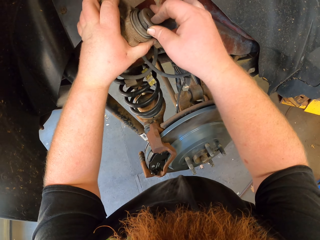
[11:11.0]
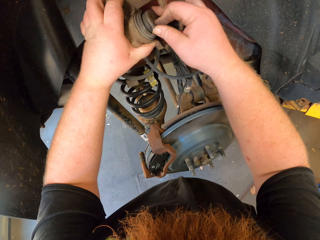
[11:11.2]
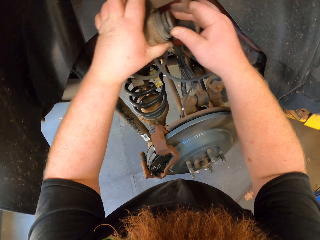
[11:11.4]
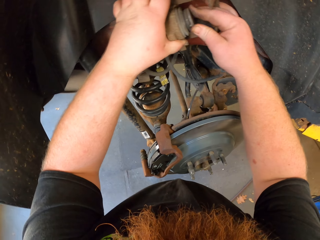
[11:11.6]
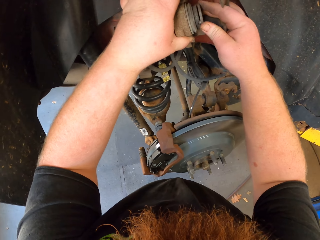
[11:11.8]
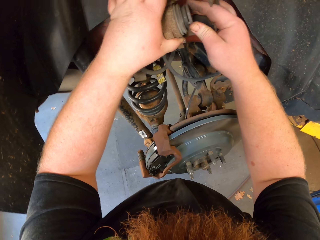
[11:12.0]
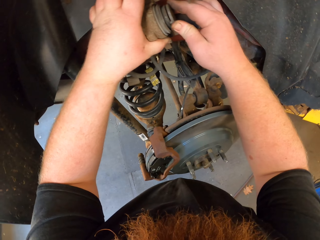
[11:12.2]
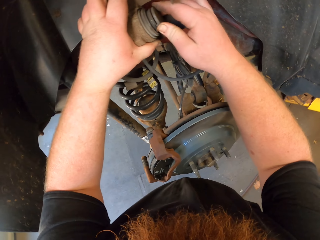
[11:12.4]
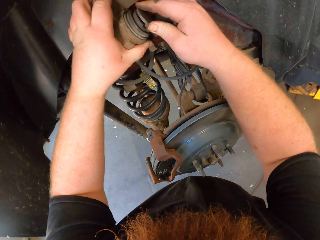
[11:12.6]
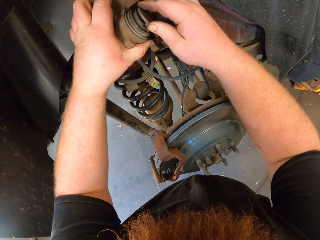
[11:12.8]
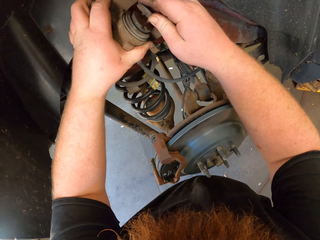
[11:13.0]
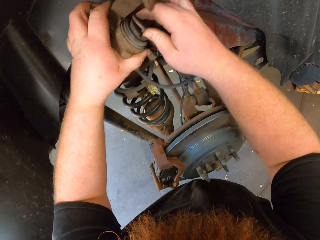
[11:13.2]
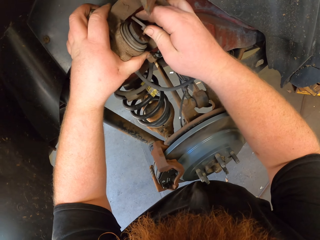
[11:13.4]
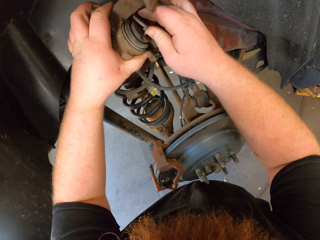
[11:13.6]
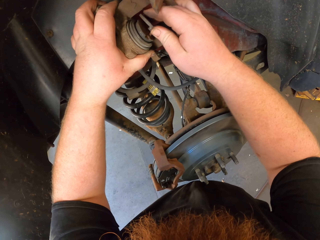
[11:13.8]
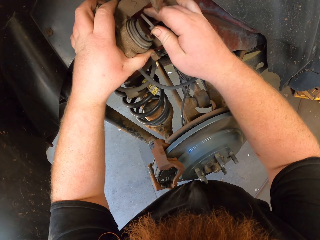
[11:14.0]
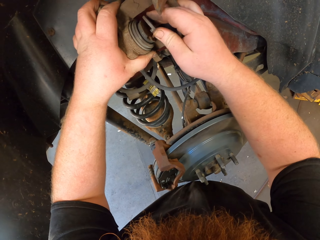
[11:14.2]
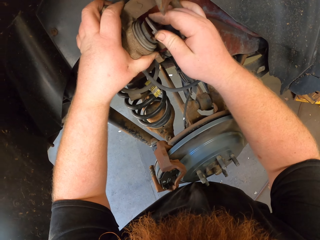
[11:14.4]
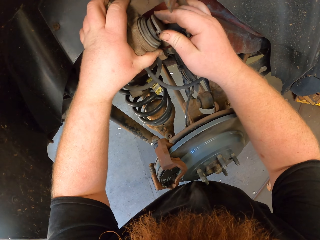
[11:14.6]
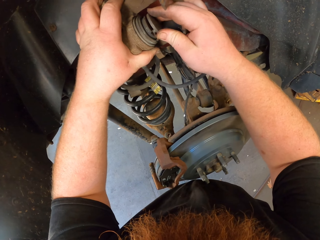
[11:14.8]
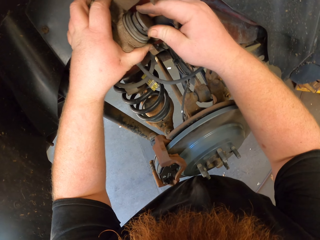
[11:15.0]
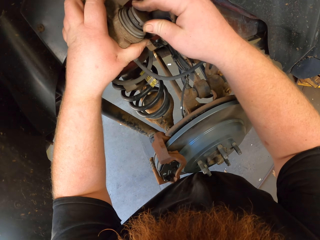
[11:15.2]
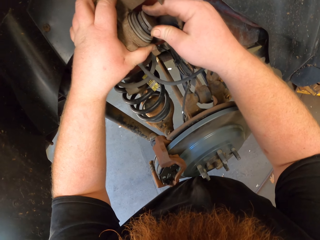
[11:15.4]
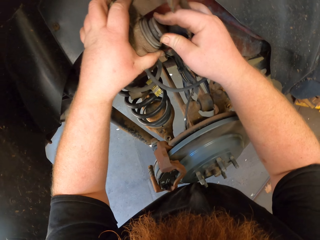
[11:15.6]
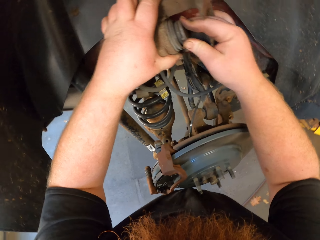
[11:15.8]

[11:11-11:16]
The camera wearer fixes the metal lid on the wheel hub.

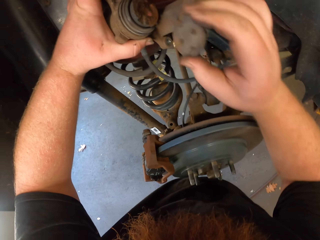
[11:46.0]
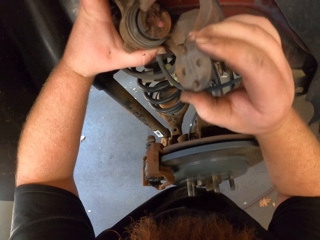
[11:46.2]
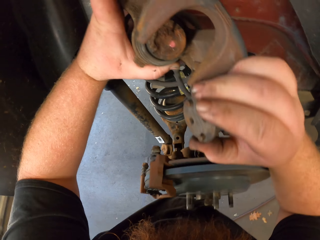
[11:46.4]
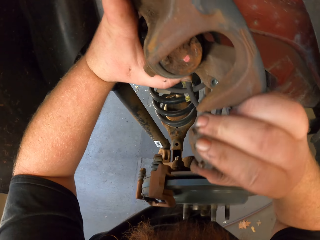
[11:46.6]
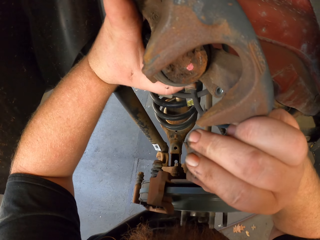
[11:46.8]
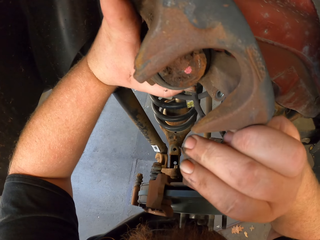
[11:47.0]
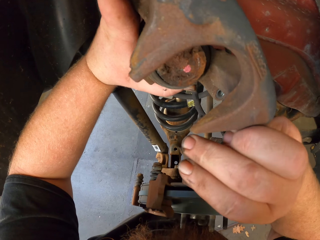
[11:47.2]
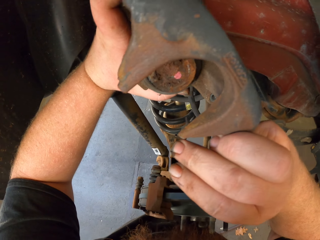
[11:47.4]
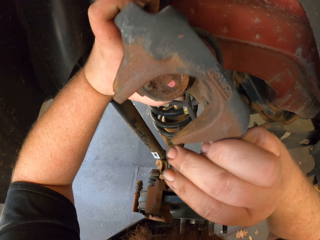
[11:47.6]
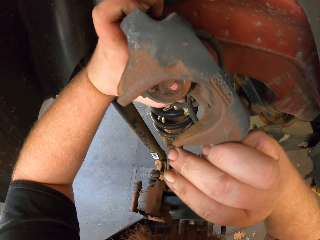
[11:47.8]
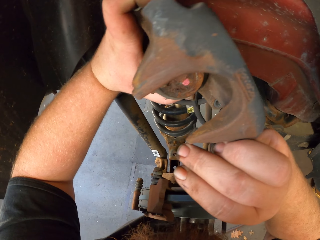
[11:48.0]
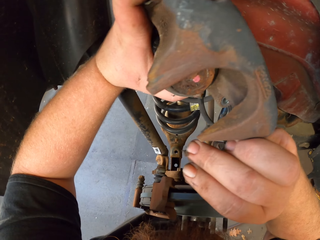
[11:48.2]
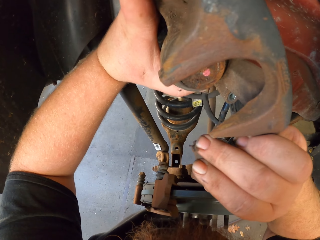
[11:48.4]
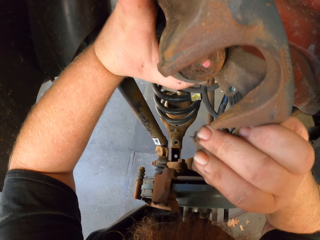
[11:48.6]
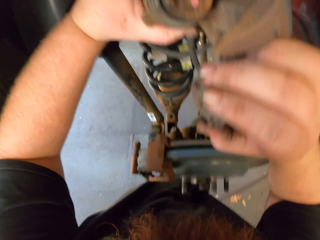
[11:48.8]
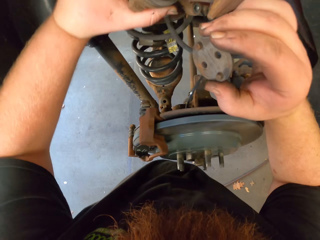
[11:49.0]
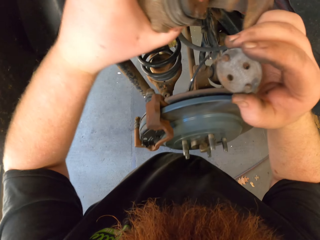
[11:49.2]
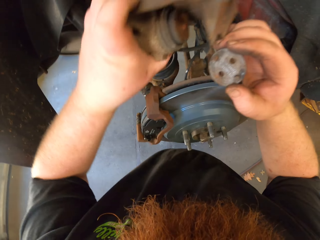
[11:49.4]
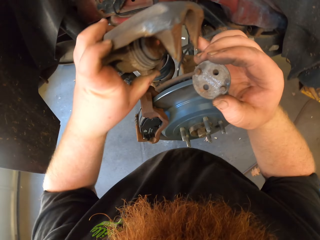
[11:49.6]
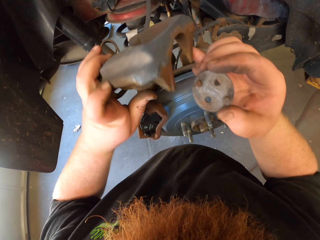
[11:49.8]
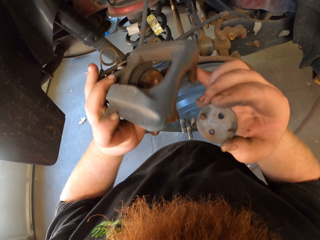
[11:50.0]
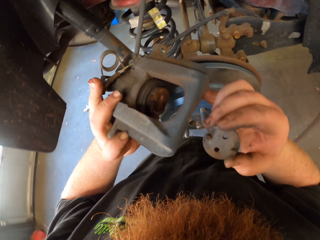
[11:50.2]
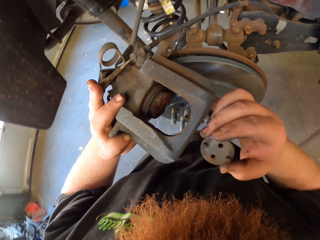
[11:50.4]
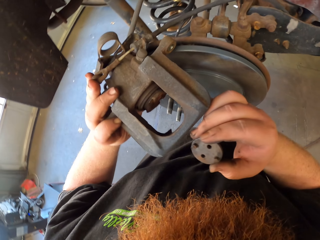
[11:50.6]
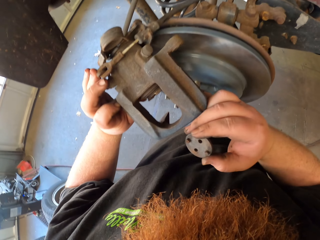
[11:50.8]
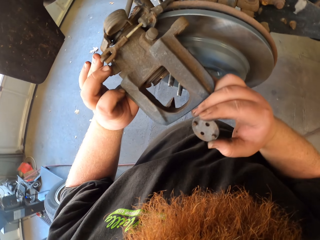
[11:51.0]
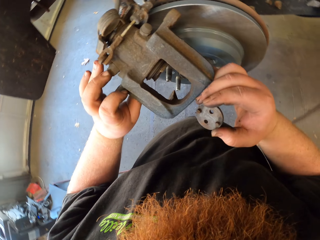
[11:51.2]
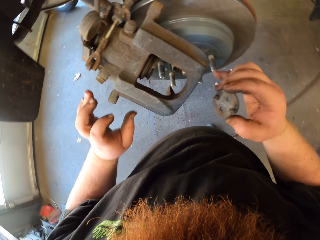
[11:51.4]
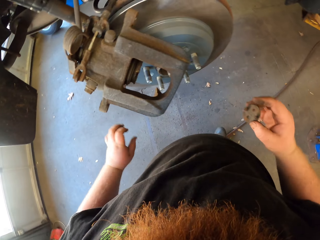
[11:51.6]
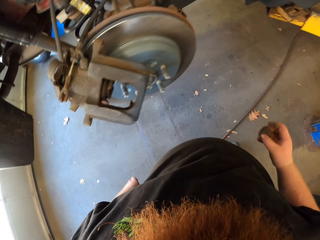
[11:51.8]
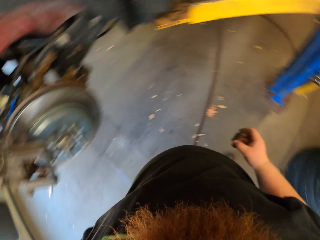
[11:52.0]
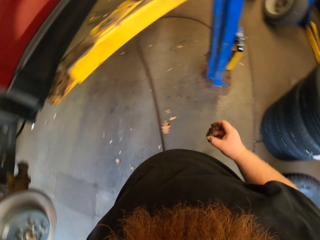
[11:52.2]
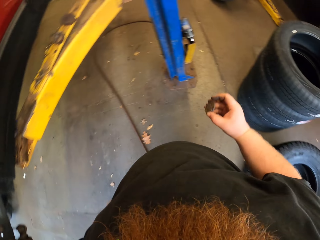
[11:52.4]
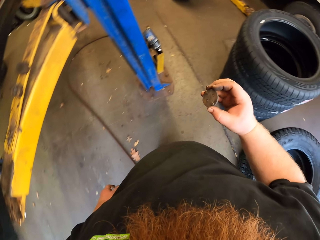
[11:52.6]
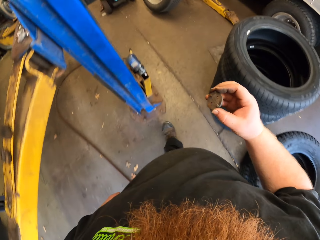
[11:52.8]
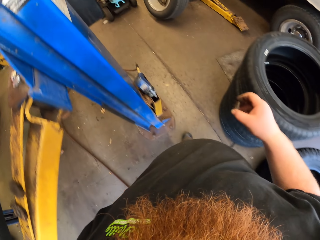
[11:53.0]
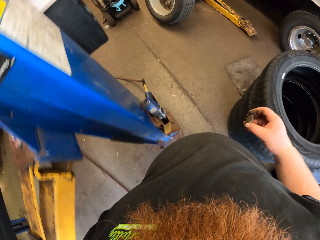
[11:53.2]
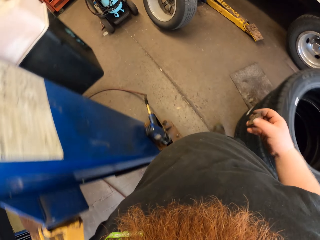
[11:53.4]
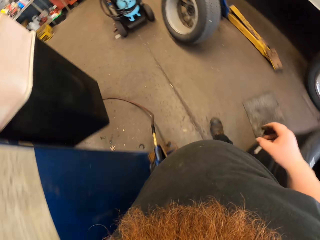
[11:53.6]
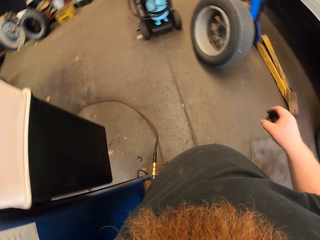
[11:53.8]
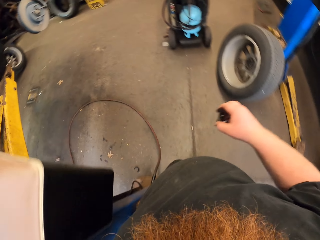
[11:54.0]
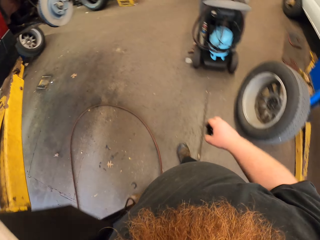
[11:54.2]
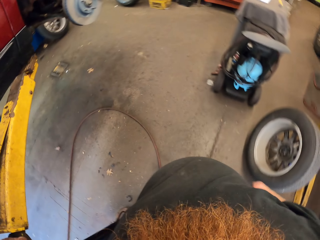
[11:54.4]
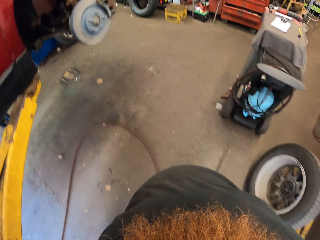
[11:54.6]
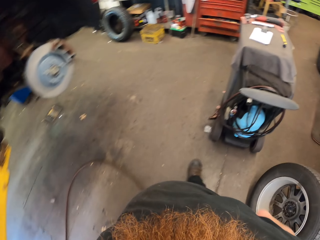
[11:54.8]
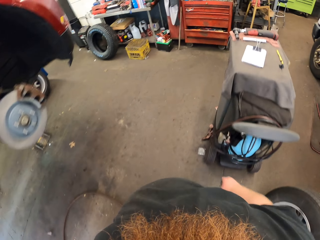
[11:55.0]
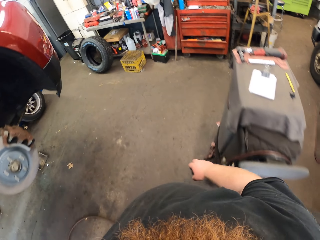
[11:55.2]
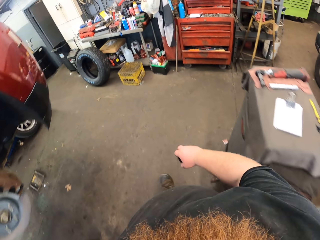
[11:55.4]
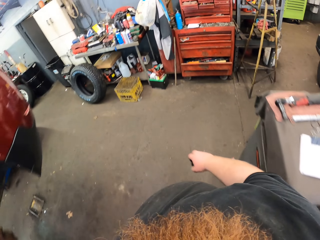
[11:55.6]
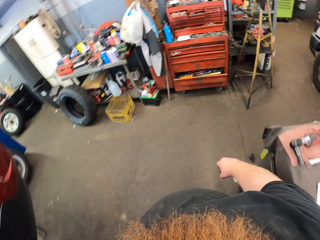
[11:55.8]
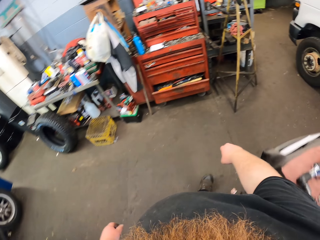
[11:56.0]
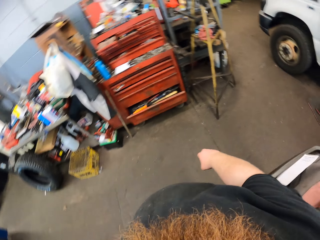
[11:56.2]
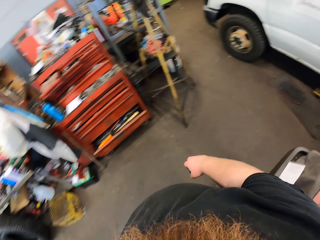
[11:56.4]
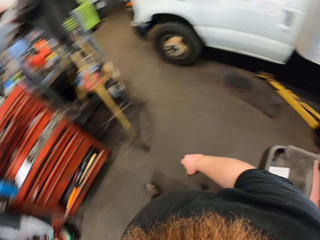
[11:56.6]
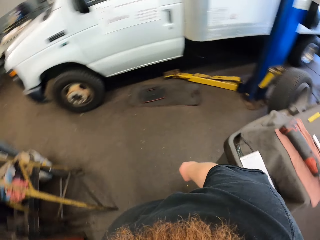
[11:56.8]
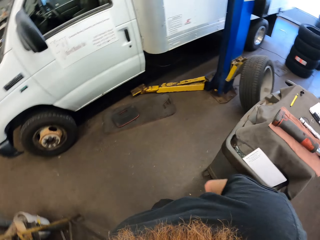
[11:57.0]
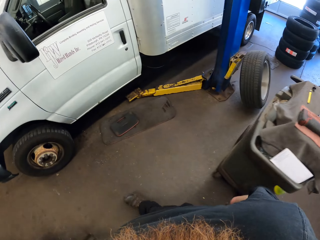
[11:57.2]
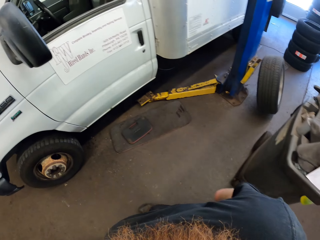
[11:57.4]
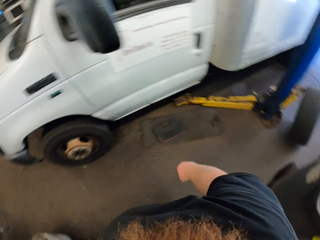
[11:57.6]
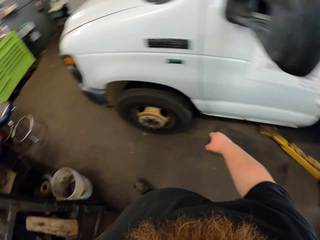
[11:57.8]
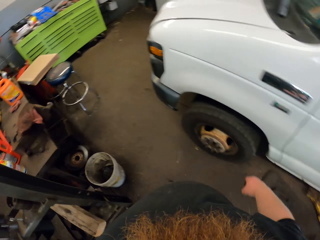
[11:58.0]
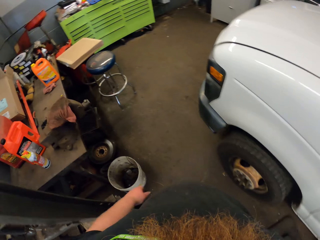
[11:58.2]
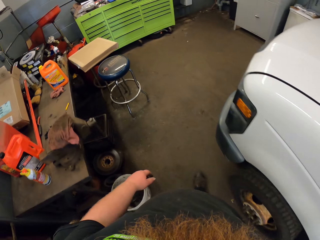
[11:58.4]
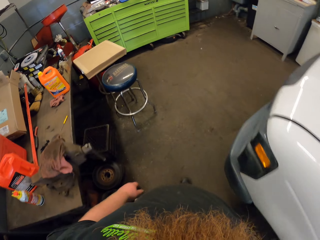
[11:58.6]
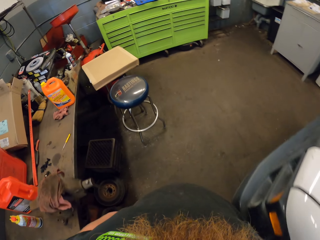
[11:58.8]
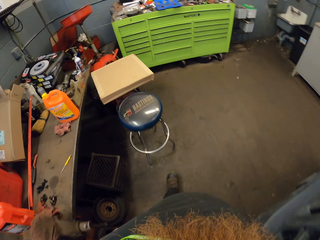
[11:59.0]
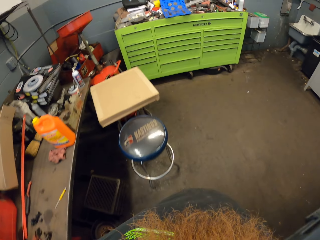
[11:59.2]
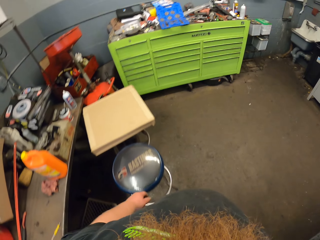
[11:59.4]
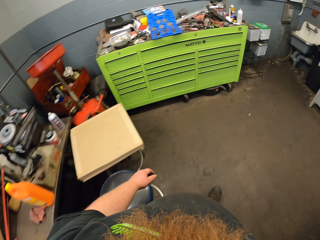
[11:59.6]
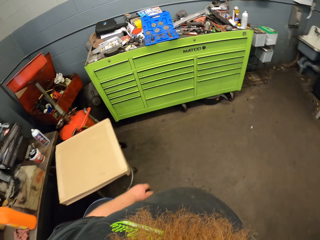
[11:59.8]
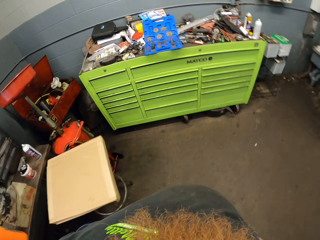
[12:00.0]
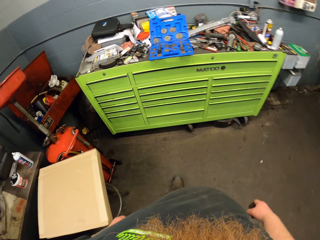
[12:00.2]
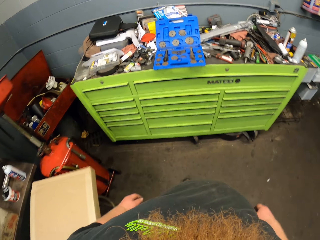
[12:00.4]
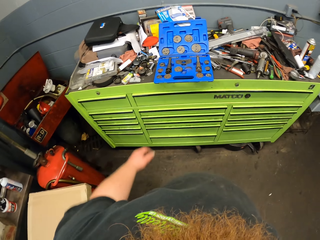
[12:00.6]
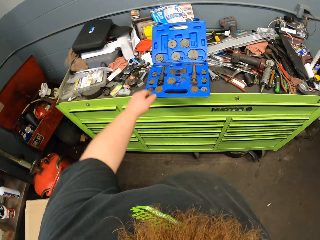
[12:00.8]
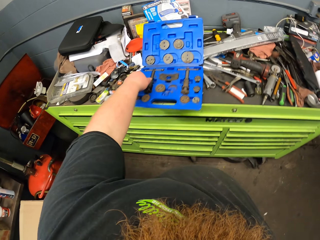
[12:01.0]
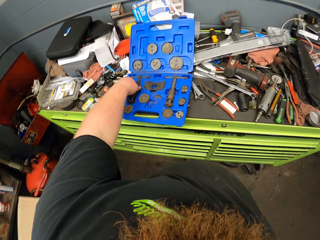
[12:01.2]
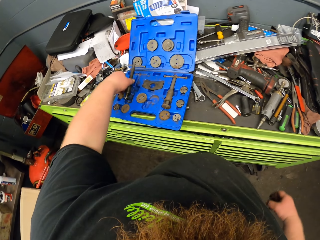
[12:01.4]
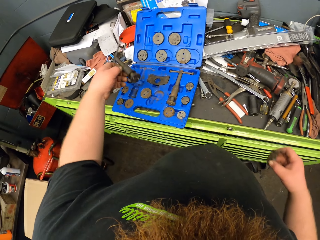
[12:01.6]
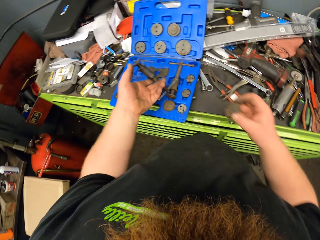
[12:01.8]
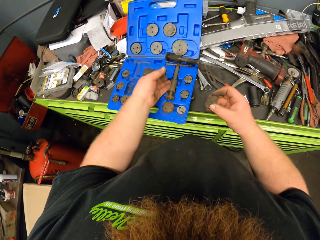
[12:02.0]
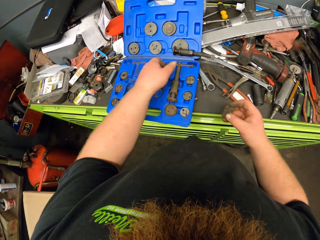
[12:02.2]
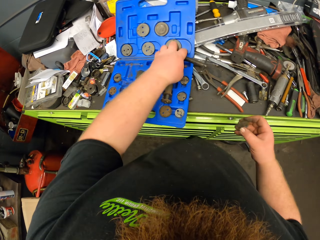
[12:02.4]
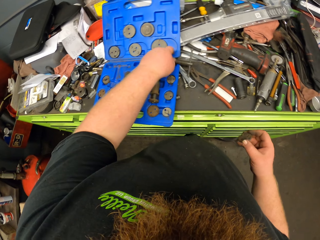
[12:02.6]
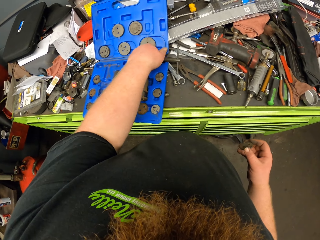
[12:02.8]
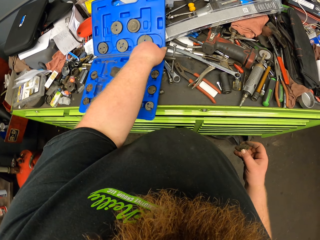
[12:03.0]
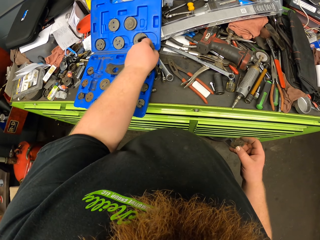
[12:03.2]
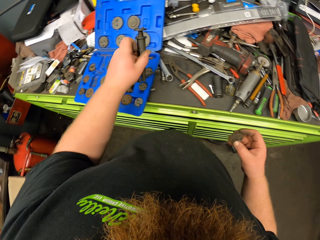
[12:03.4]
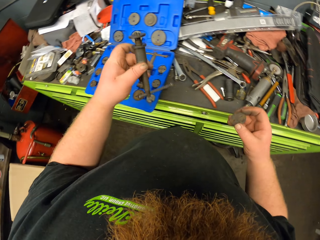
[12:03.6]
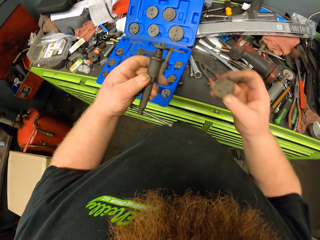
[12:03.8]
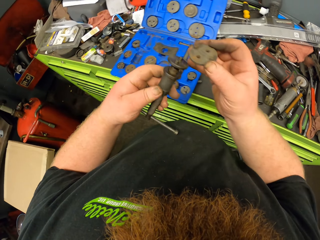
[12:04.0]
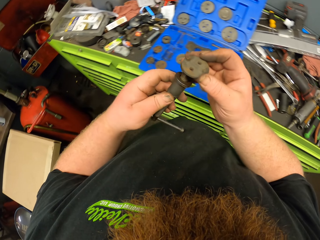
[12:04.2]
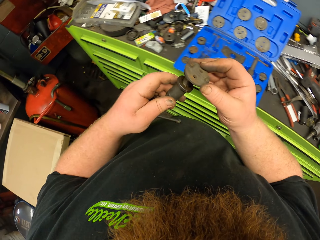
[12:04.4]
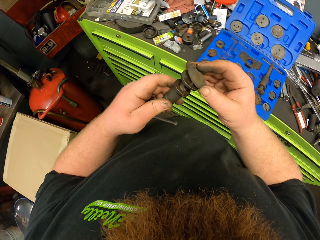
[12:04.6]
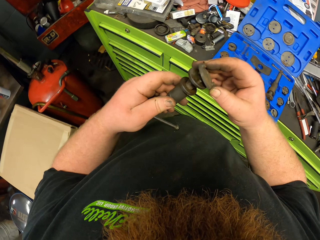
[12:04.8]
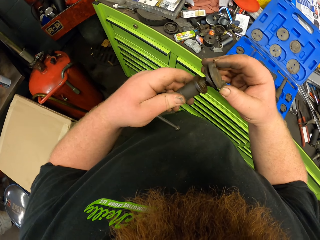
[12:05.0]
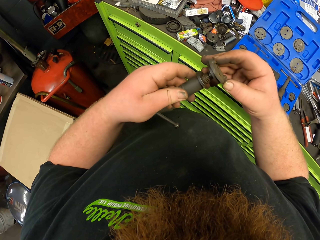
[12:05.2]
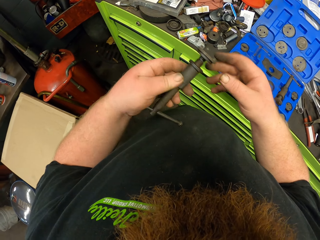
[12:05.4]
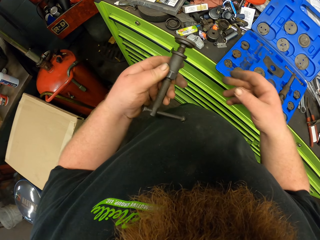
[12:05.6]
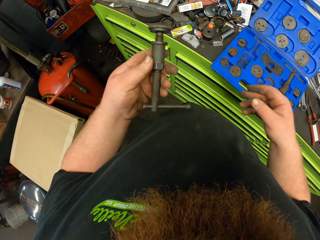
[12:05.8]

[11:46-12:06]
The camera wearer looks at the part of the wheel hub. They turn around. They walk in the room. They take the screw from the box.
